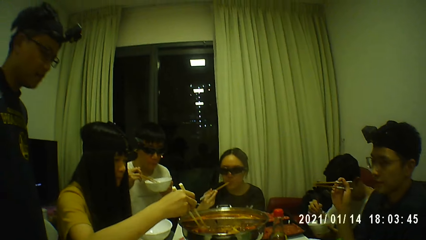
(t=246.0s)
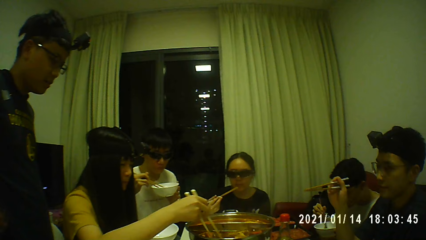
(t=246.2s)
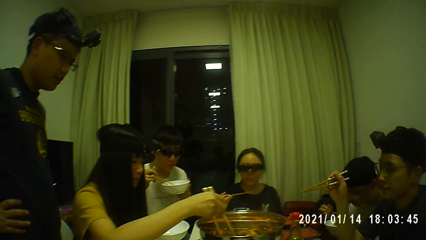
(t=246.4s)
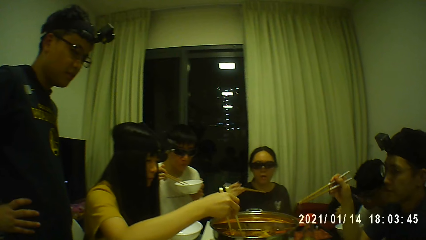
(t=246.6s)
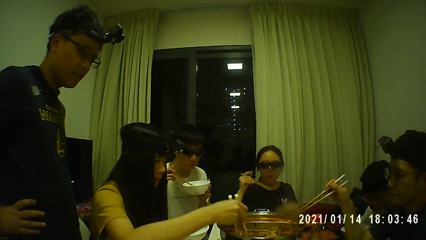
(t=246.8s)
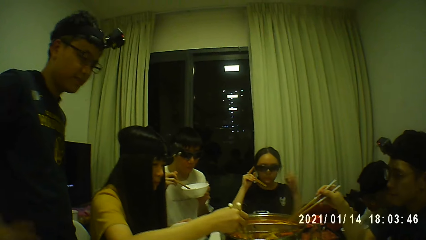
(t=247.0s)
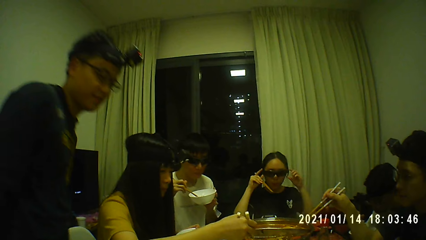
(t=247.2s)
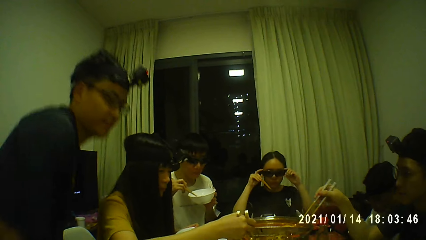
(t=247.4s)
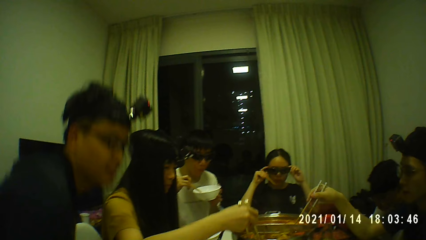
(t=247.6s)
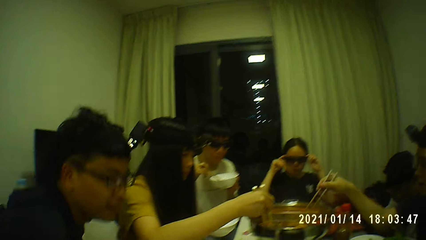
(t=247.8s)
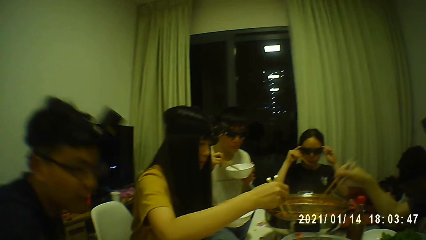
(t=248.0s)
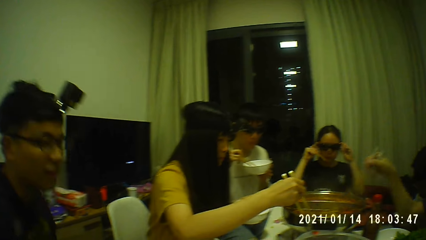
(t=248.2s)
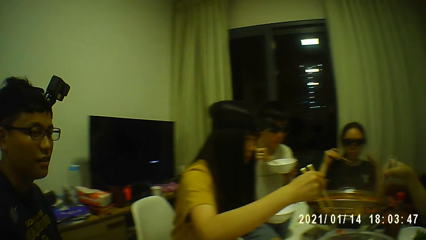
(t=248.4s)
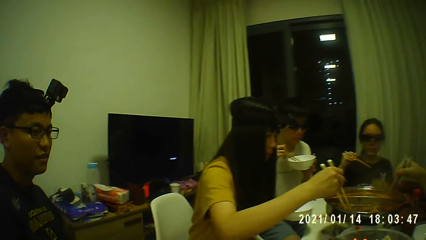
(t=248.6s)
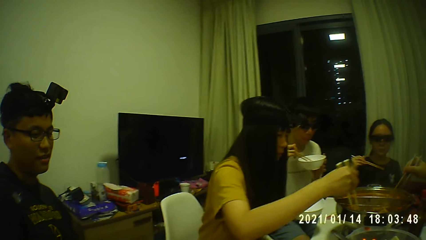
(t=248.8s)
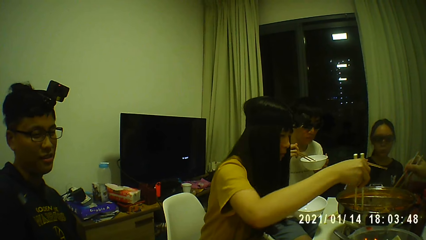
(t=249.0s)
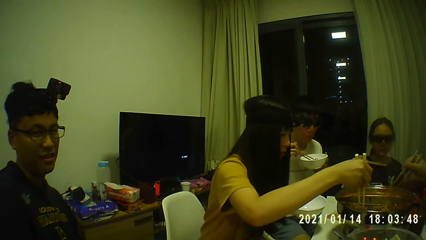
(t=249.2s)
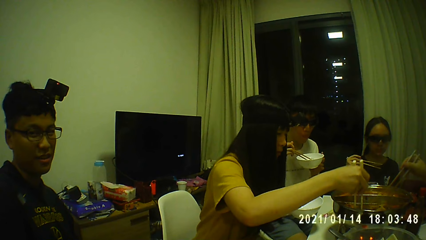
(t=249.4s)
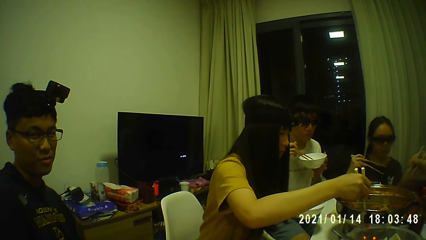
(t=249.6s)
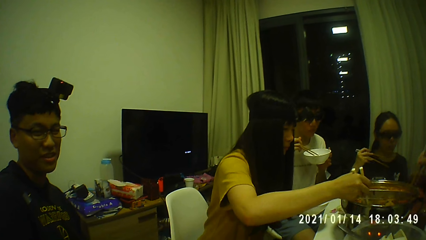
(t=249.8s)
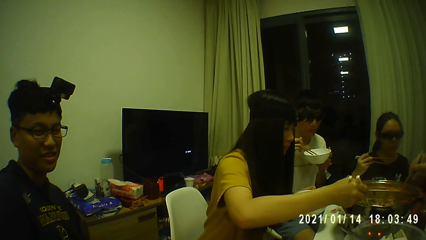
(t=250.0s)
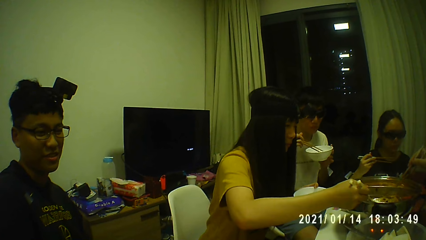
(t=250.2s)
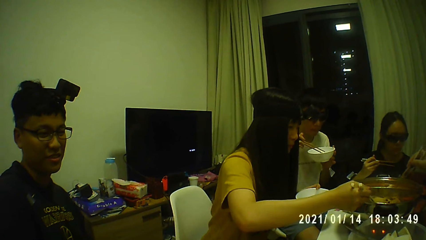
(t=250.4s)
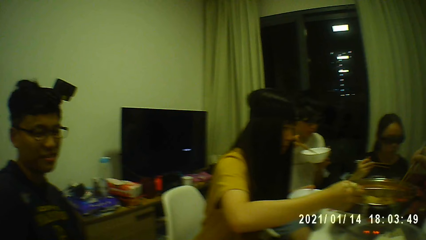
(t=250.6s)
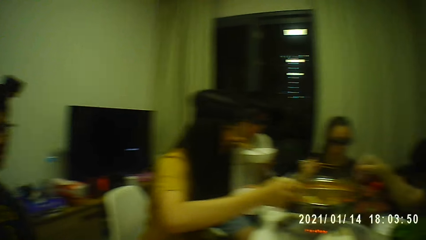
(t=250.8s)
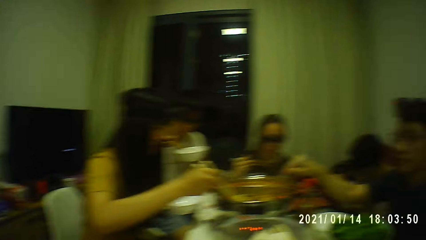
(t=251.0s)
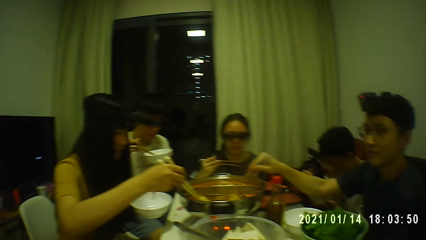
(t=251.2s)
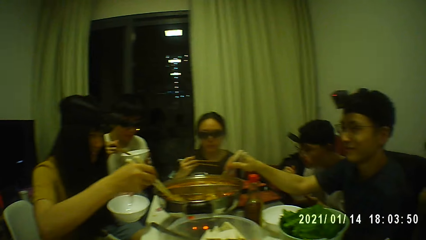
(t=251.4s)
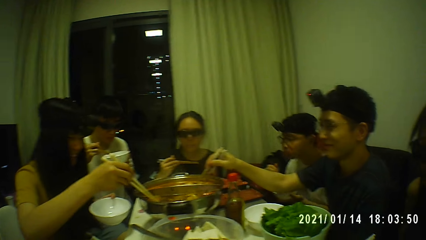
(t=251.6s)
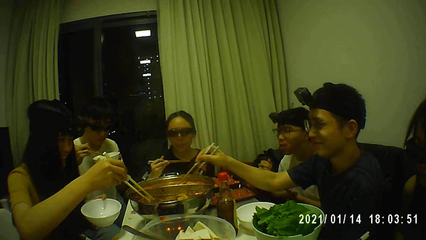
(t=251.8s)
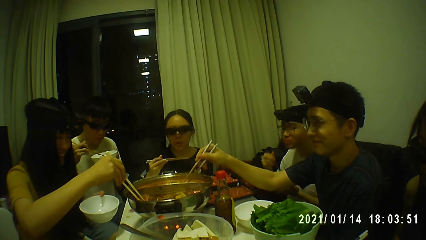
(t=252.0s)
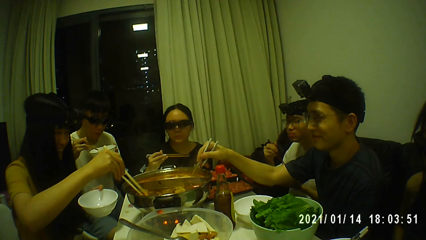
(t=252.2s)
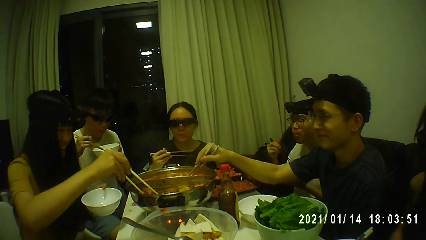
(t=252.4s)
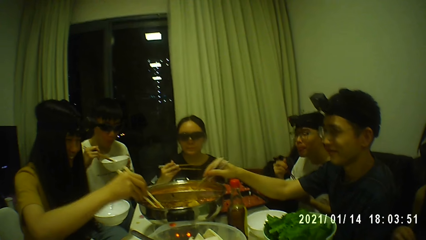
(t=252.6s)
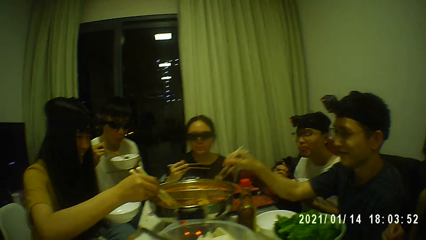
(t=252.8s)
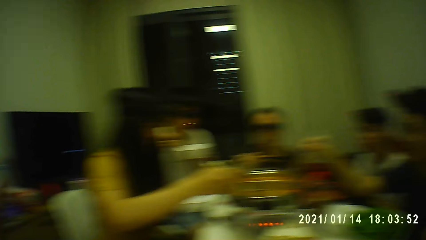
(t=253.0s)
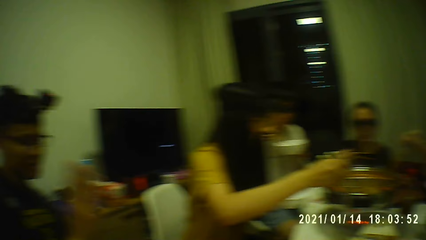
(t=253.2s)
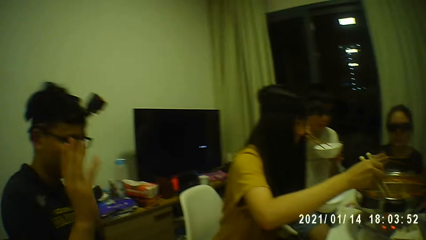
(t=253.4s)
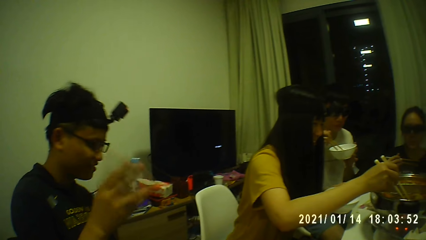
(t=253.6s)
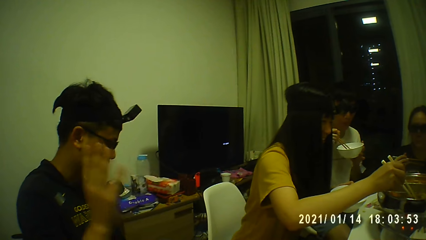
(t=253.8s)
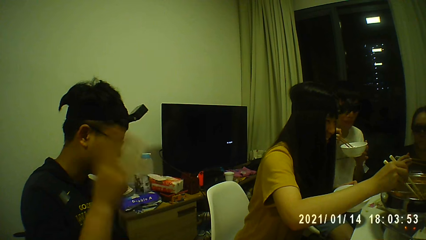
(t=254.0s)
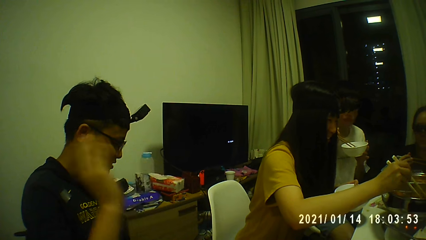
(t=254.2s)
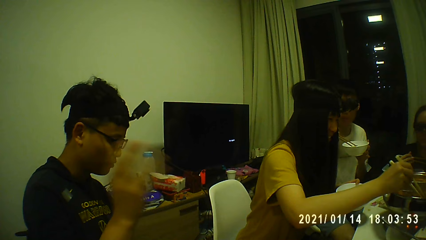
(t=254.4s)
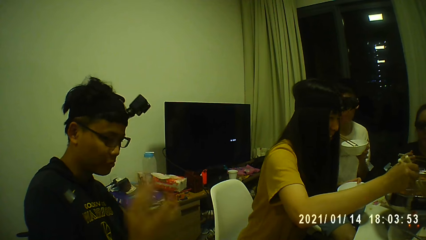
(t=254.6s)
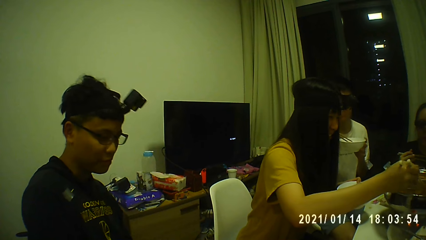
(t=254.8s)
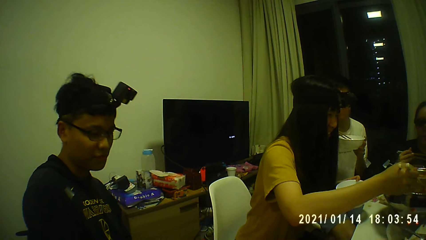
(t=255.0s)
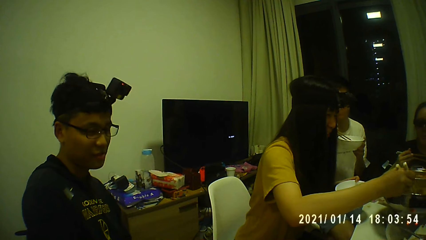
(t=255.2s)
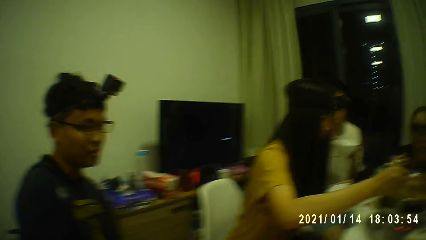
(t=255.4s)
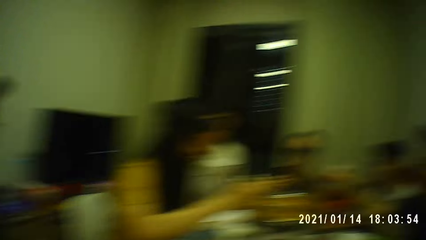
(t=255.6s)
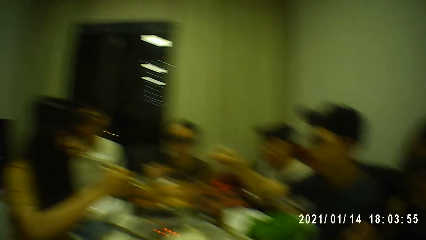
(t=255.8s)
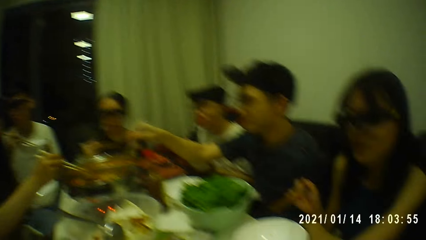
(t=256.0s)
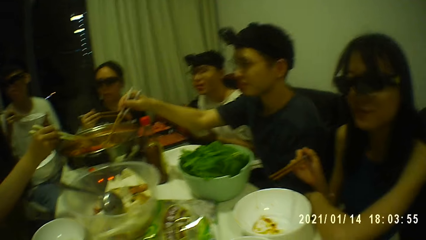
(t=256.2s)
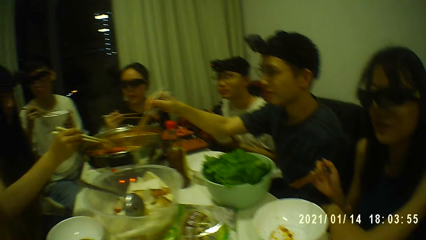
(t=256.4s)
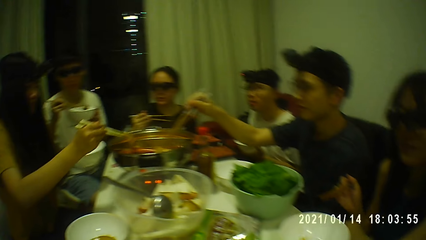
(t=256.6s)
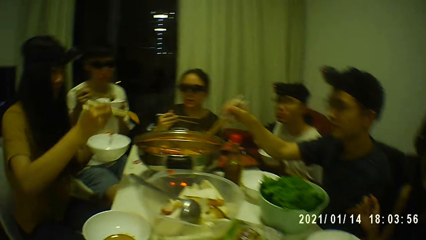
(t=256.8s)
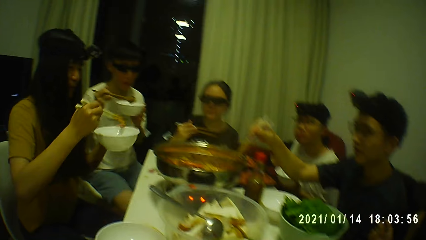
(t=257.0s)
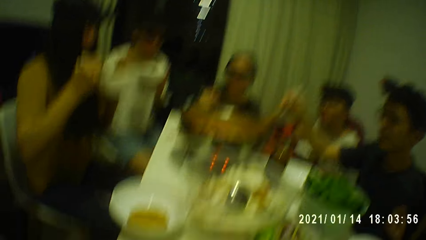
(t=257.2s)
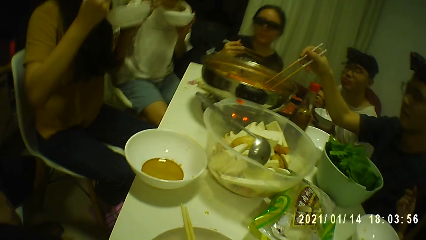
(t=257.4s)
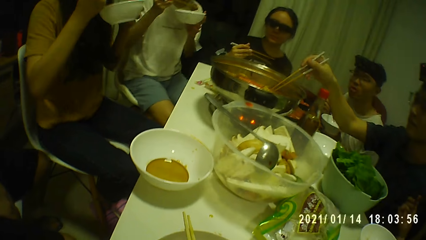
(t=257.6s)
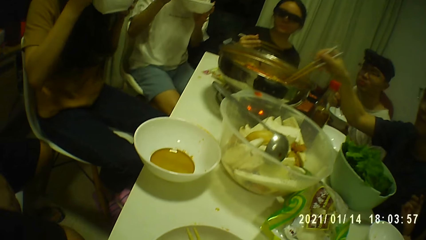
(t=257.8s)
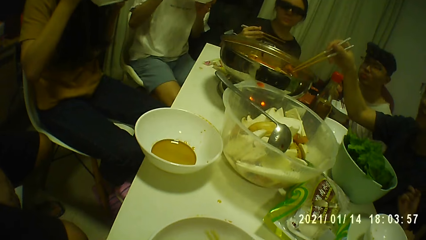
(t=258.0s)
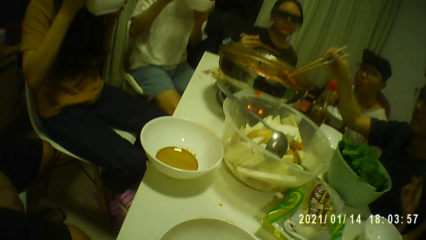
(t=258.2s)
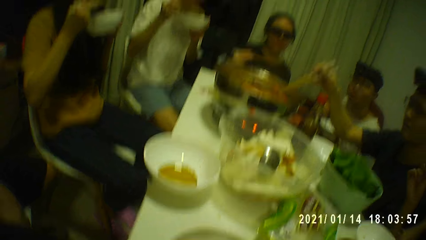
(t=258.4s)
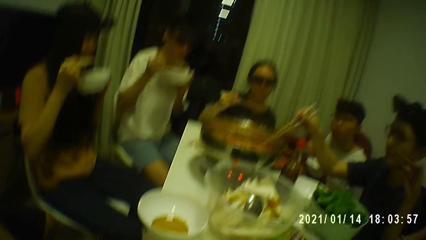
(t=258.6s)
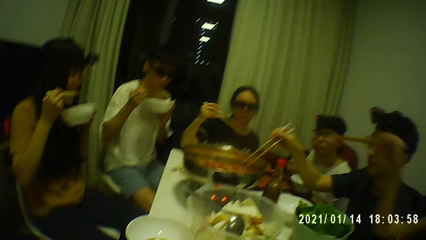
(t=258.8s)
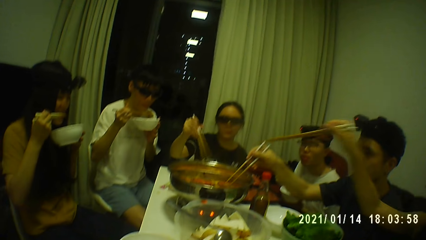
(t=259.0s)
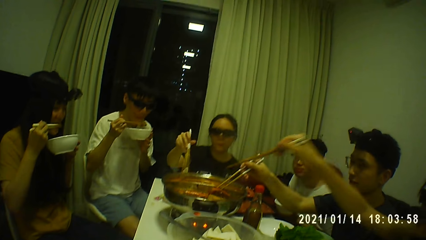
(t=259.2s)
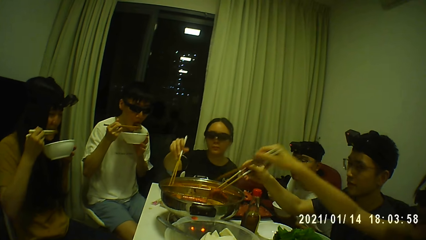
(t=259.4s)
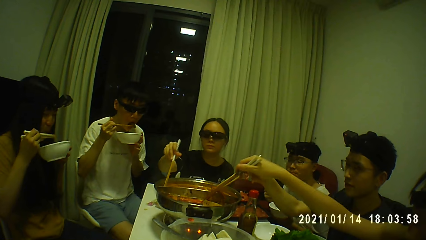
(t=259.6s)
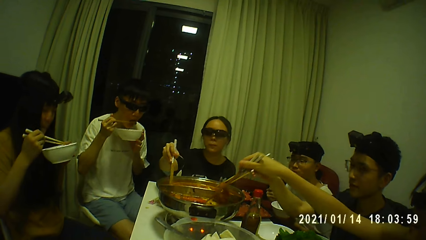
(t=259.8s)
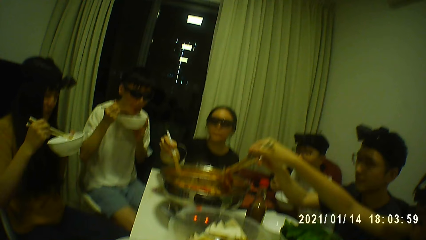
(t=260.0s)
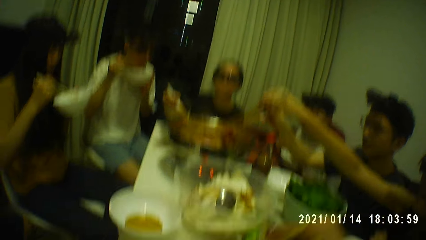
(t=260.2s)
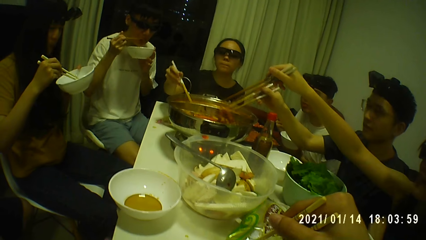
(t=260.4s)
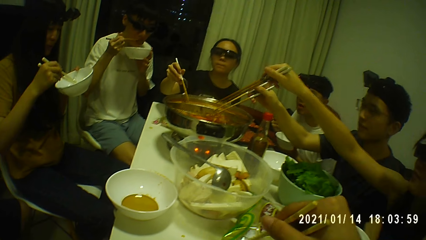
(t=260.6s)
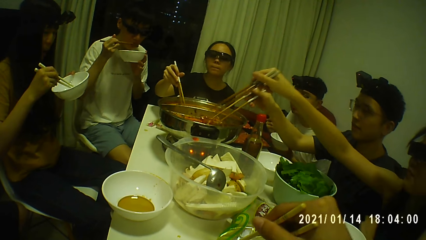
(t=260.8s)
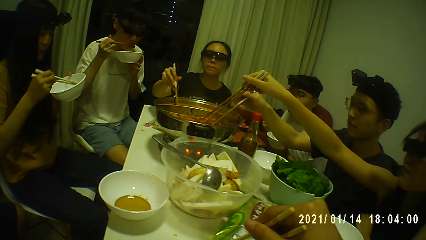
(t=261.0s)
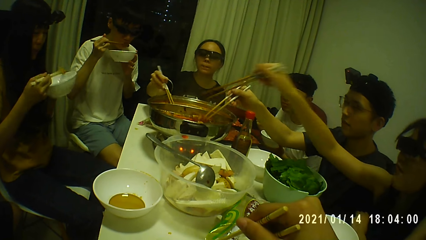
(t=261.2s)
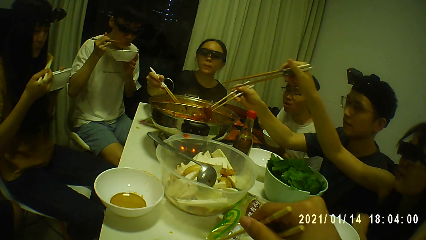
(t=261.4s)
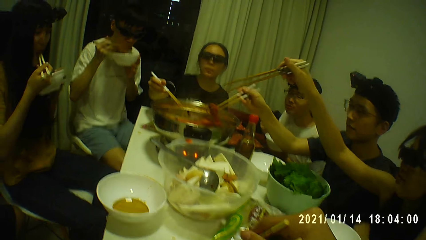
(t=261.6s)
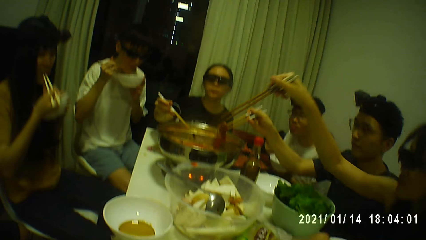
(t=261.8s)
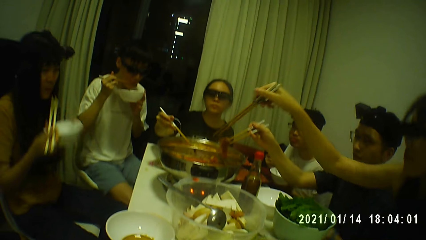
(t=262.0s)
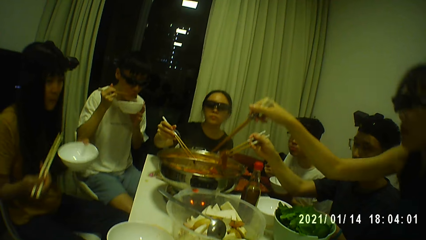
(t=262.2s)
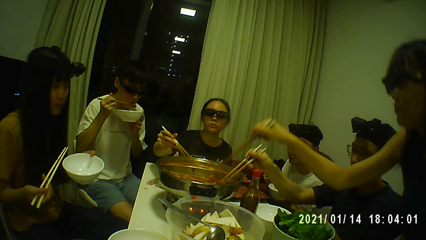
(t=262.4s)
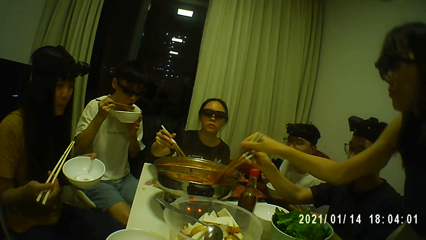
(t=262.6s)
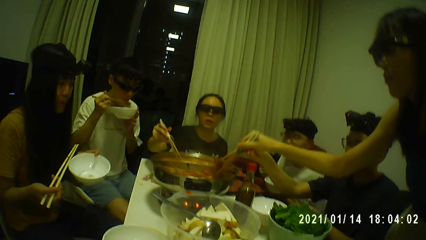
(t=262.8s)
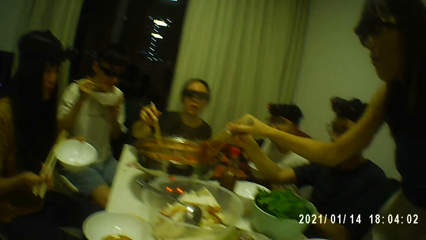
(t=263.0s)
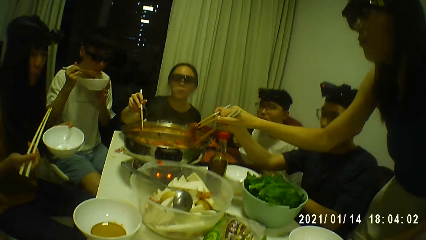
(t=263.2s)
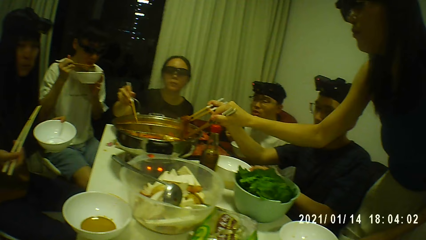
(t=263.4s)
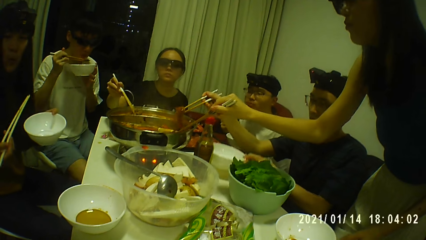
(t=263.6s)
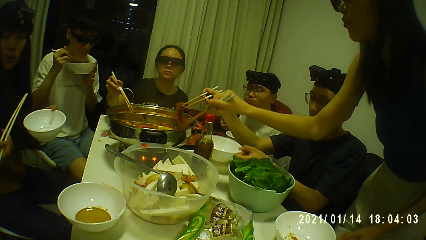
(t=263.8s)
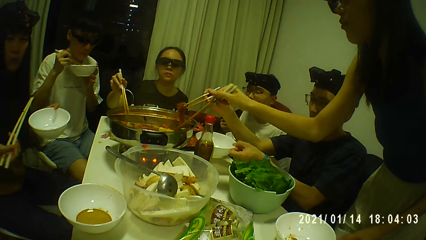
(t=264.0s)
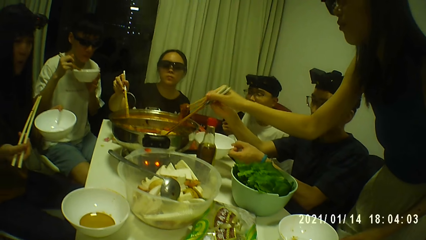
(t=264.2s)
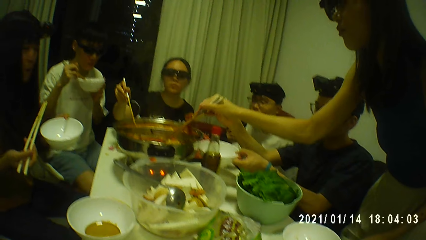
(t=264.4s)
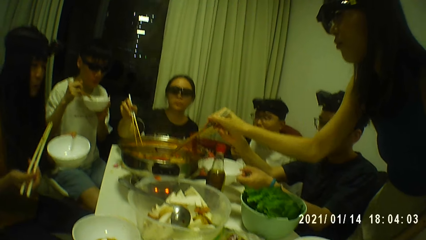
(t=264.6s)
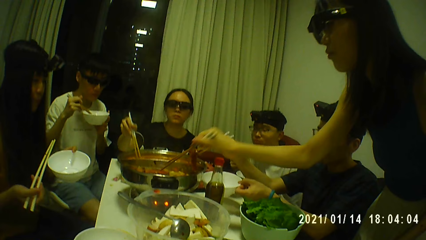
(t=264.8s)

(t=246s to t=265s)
A woman touches a camera on her face with both hands. A man sits on a chair. Another man stirs the hot pot with the chopsticks. The camera wearer moves his left hand in the air. Another woman dishes food from the hot pot into the plate. A third woman wakes from the chair. The third woman inserts the chopstick into the hot plate with her right hand.
